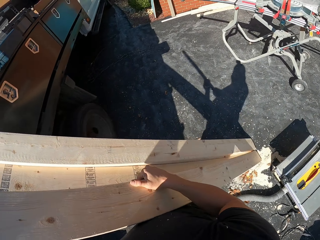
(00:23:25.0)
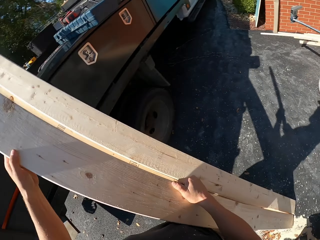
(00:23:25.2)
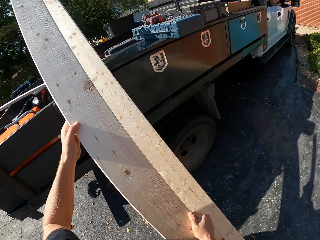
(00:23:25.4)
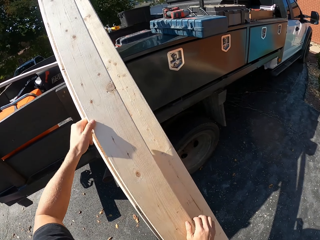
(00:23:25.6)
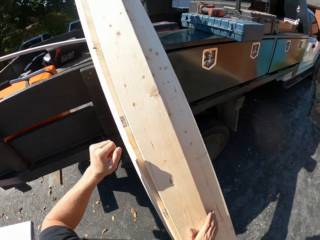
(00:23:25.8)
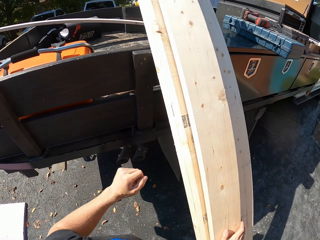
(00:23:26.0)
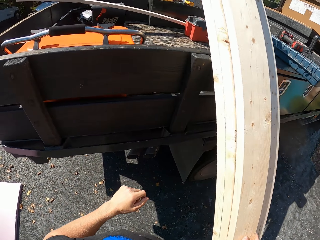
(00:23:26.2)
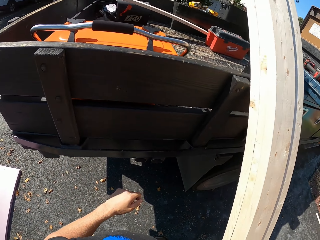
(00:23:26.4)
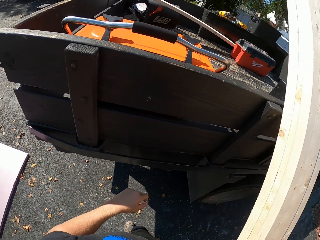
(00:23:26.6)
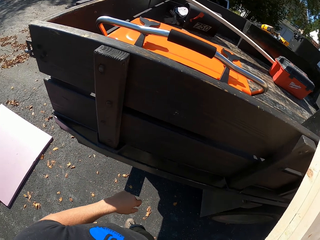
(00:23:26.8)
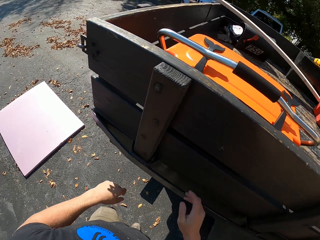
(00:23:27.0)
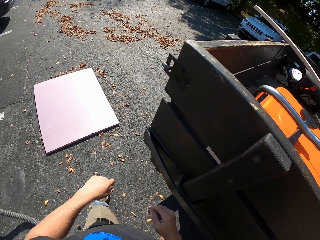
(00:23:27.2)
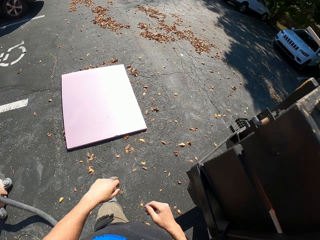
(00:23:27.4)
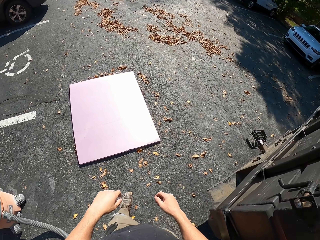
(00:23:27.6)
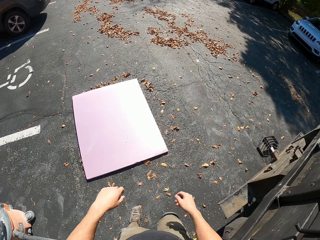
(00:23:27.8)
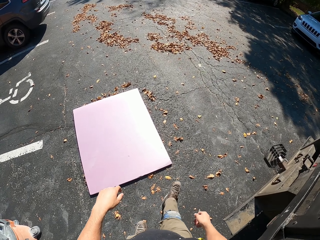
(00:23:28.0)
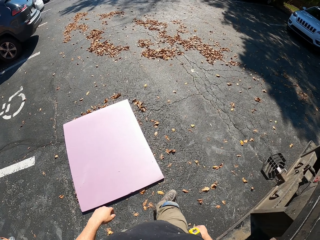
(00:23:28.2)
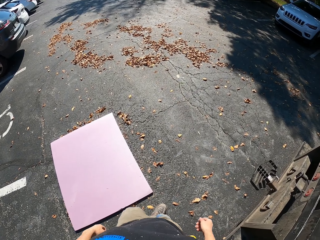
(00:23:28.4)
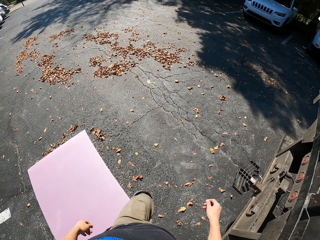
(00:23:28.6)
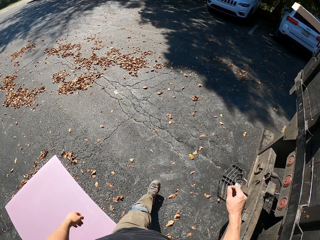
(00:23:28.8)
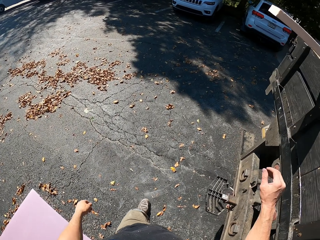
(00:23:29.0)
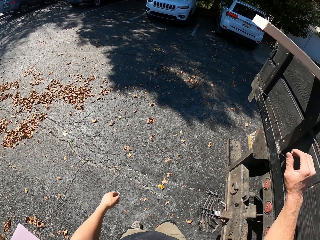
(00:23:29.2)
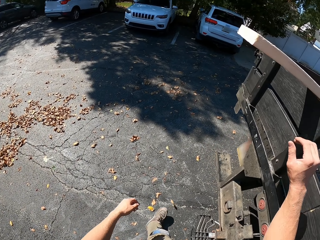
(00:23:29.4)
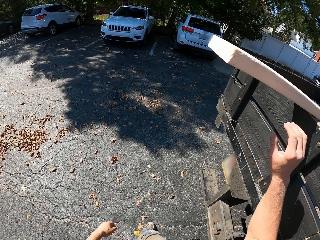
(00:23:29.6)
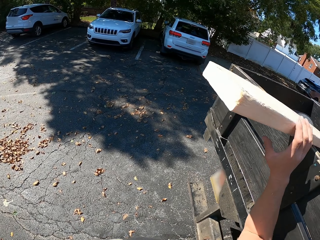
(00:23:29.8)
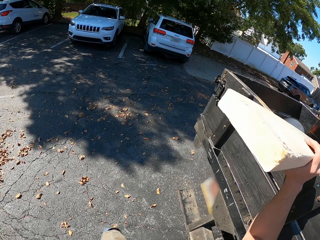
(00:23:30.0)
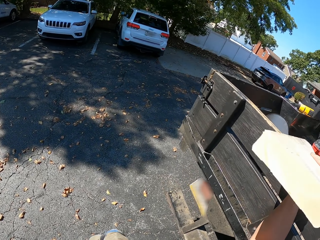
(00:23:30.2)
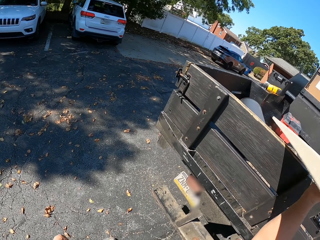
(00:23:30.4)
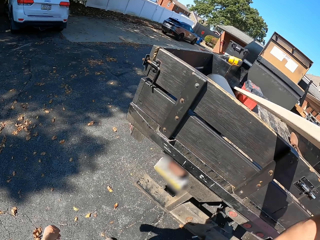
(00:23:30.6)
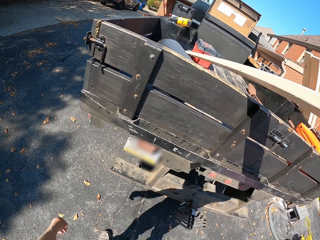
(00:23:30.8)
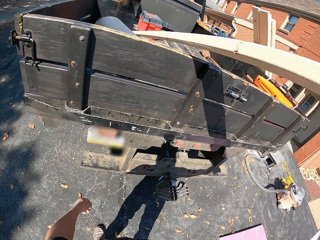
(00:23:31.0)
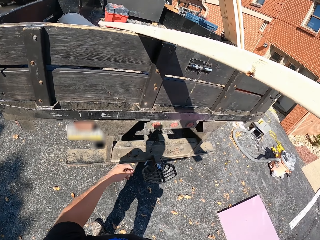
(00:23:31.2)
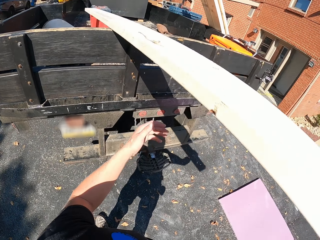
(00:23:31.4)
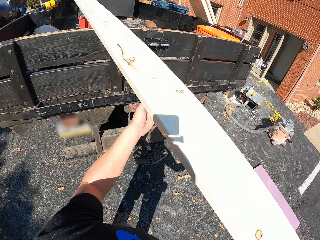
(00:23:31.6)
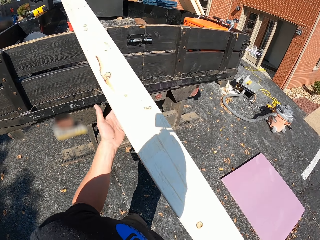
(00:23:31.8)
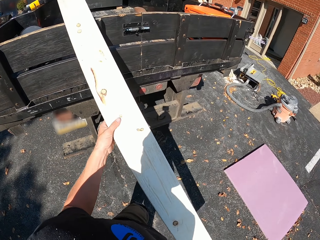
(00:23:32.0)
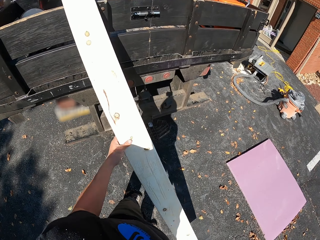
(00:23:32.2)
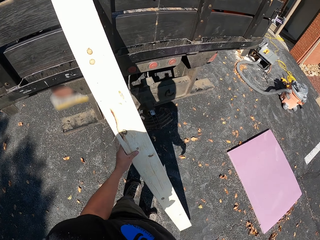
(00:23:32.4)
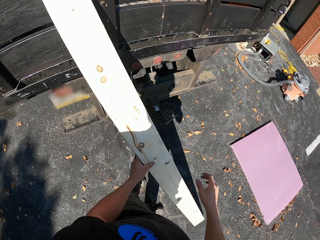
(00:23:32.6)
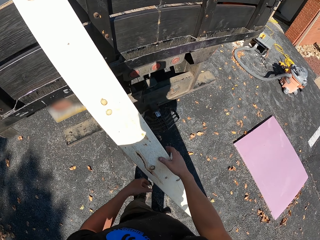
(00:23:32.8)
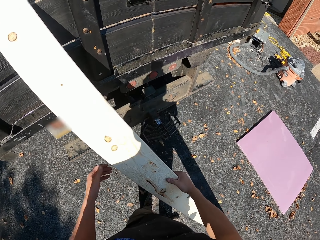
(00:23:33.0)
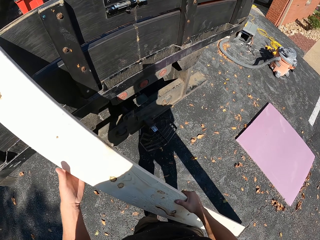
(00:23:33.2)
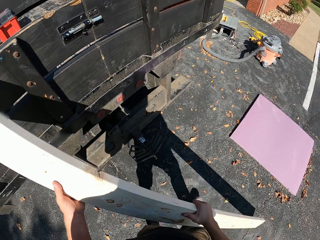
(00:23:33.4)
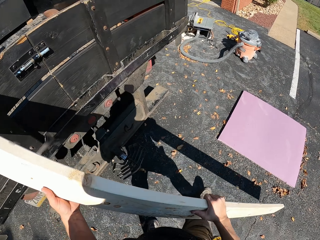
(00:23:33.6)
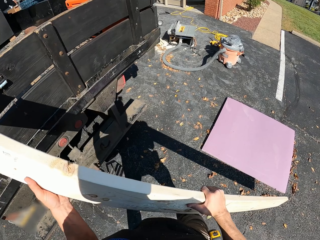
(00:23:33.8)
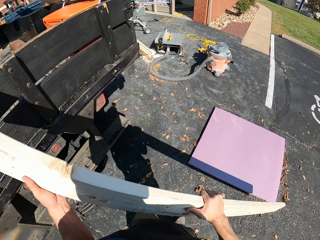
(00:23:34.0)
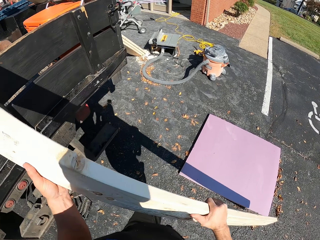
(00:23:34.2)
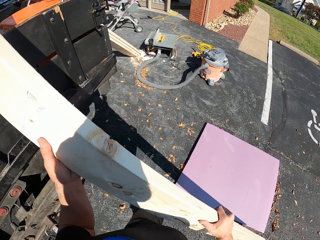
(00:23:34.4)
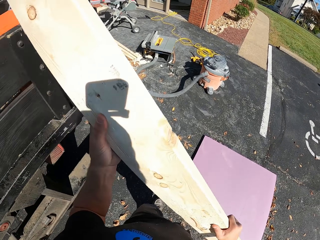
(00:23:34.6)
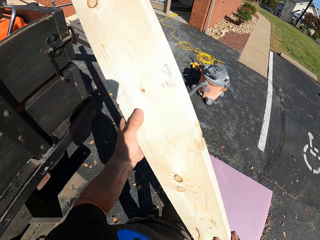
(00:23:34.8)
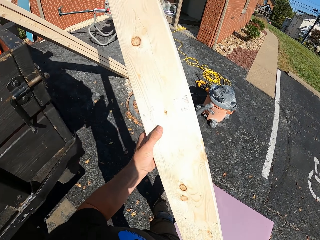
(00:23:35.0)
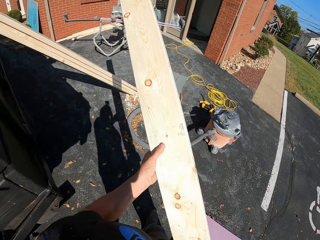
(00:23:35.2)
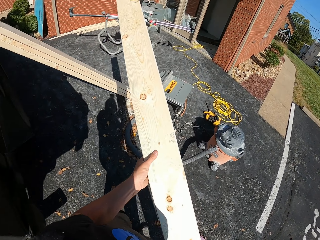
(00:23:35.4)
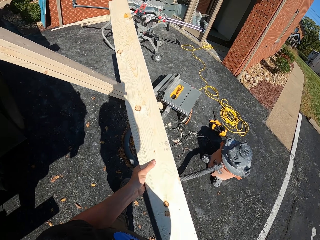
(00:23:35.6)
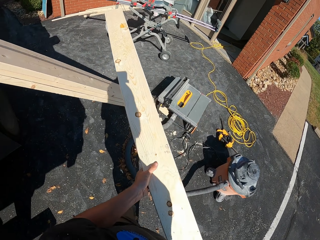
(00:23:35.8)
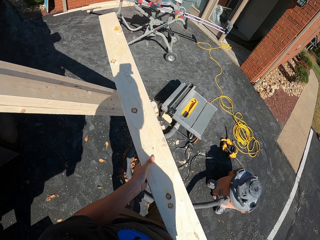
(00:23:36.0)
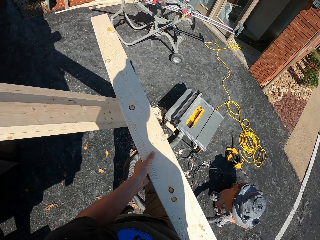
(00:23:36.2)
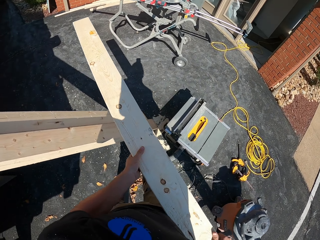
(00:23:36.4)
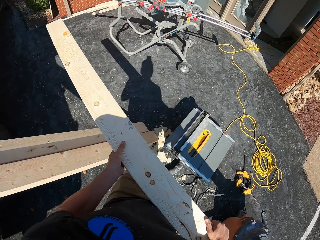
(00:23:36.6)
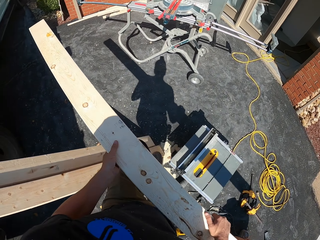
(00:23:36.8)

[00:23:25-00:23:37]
The camera wearer leans the timber or wood on the truck. They look around, turn around, and walk around. They walk to the truck. They pull the timber from the truck. They walk around and carry the timber.

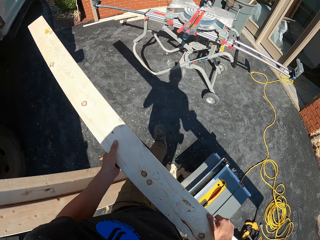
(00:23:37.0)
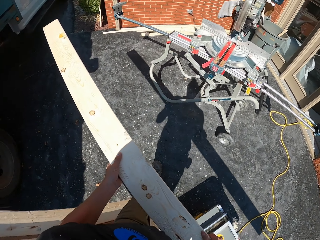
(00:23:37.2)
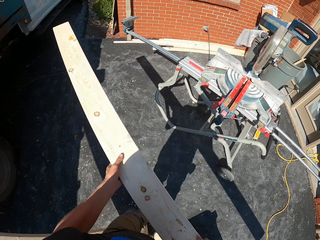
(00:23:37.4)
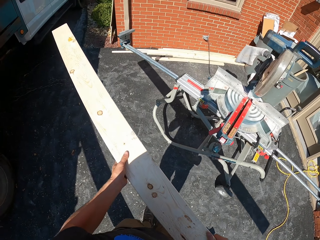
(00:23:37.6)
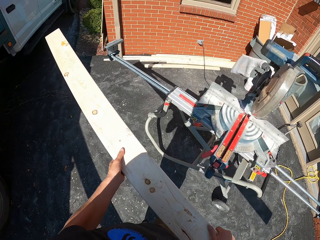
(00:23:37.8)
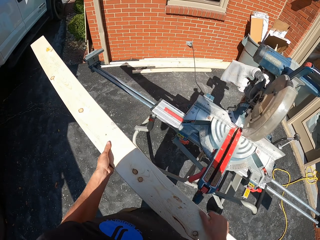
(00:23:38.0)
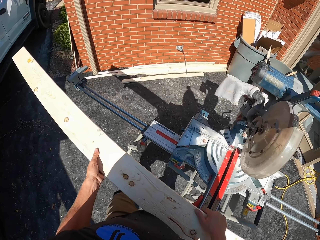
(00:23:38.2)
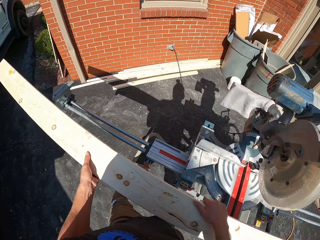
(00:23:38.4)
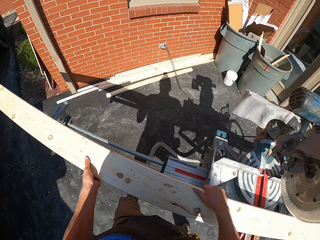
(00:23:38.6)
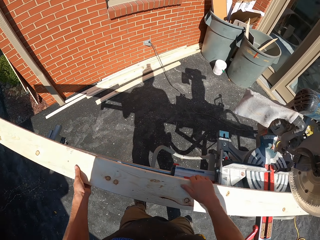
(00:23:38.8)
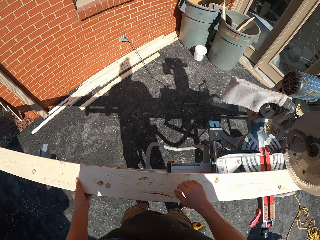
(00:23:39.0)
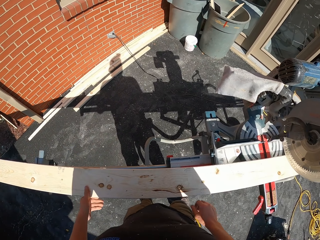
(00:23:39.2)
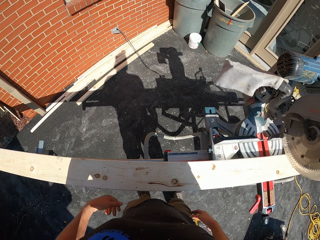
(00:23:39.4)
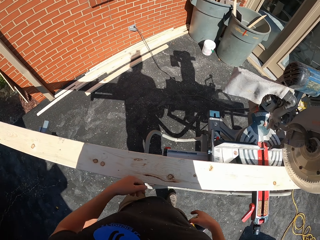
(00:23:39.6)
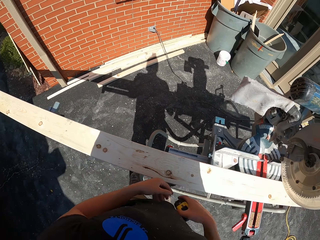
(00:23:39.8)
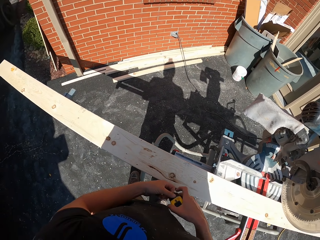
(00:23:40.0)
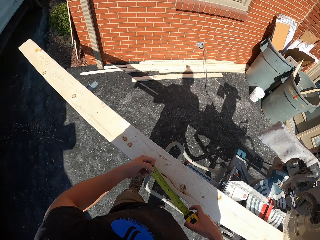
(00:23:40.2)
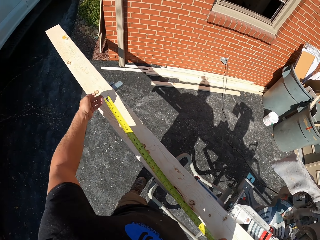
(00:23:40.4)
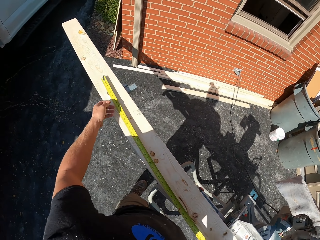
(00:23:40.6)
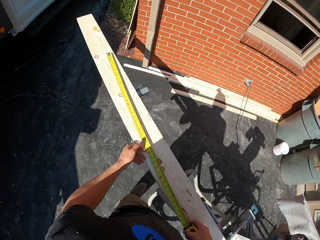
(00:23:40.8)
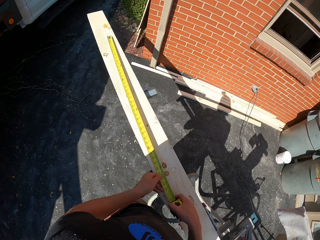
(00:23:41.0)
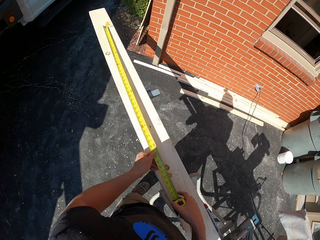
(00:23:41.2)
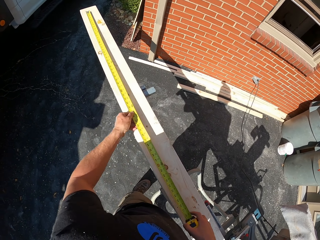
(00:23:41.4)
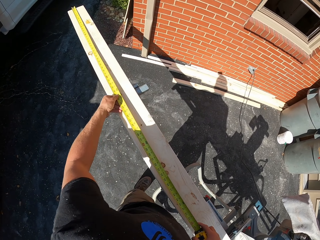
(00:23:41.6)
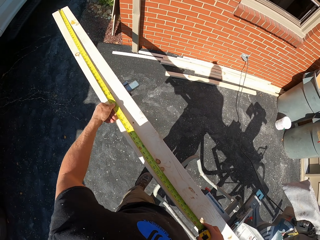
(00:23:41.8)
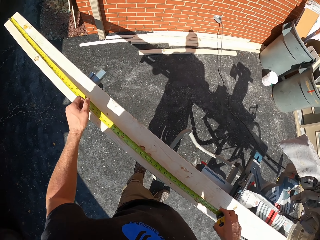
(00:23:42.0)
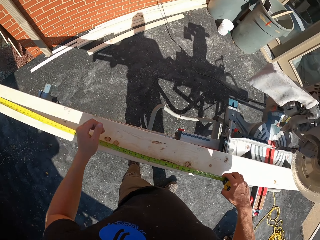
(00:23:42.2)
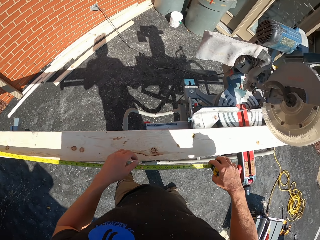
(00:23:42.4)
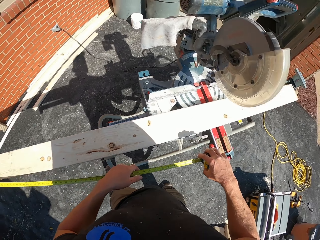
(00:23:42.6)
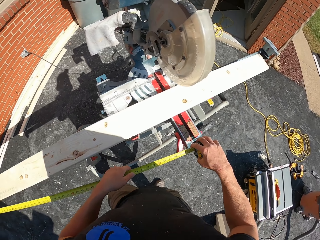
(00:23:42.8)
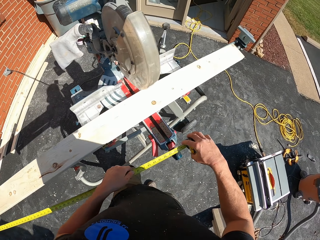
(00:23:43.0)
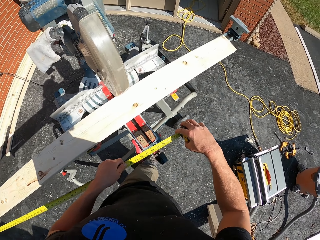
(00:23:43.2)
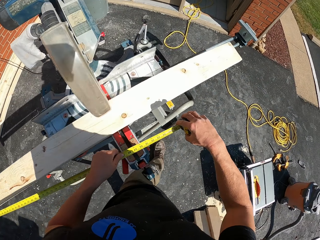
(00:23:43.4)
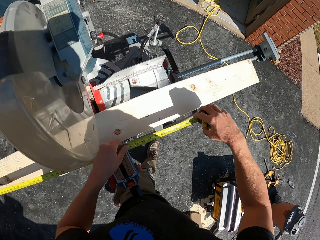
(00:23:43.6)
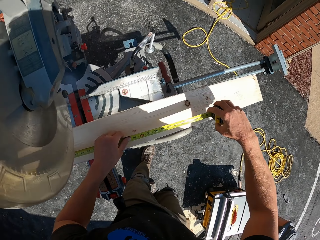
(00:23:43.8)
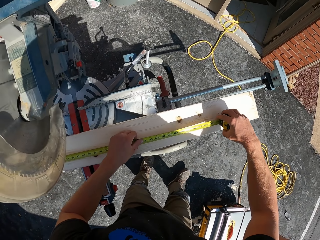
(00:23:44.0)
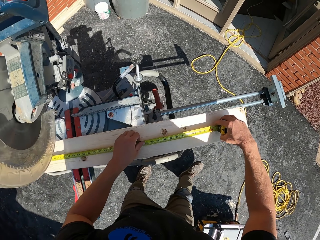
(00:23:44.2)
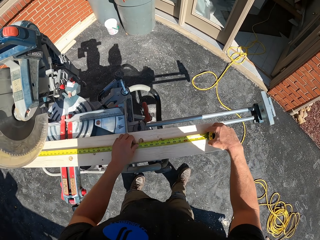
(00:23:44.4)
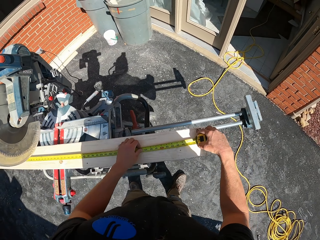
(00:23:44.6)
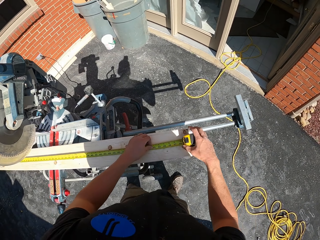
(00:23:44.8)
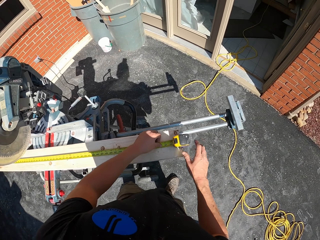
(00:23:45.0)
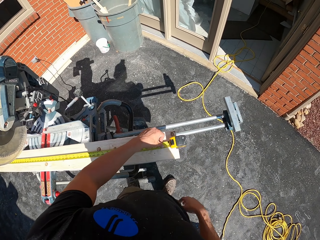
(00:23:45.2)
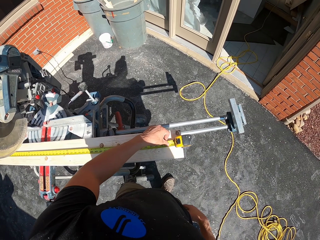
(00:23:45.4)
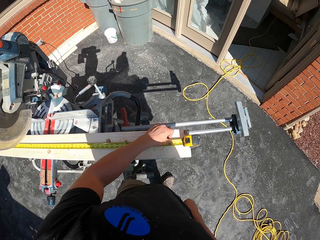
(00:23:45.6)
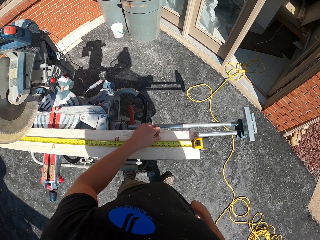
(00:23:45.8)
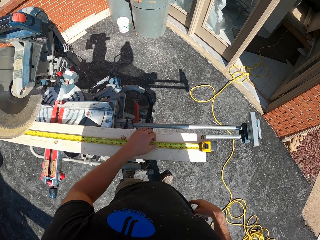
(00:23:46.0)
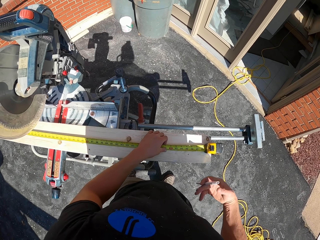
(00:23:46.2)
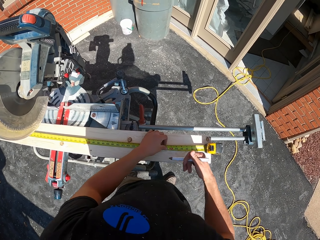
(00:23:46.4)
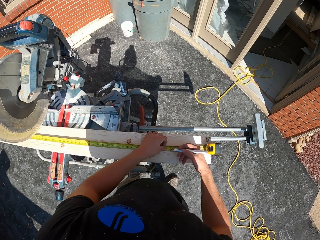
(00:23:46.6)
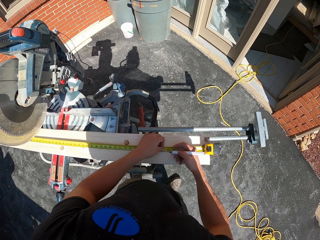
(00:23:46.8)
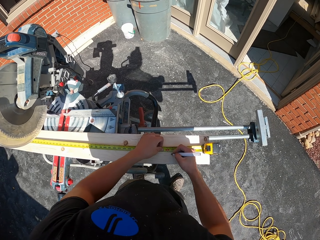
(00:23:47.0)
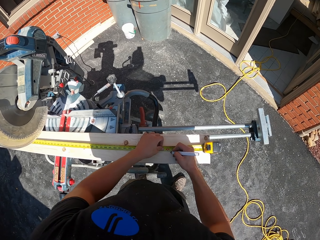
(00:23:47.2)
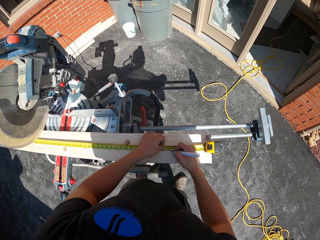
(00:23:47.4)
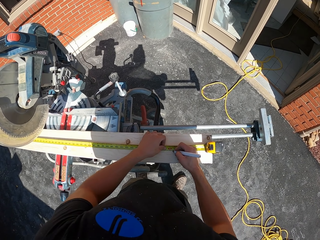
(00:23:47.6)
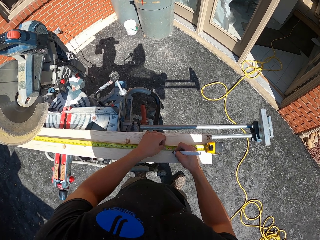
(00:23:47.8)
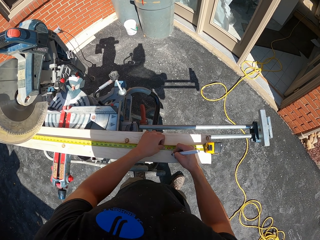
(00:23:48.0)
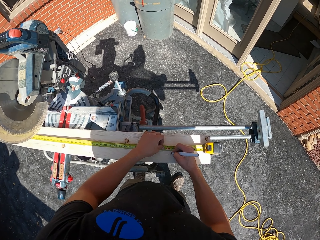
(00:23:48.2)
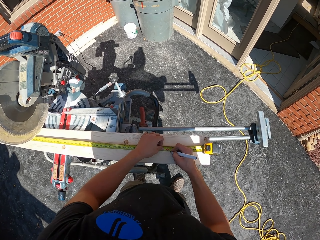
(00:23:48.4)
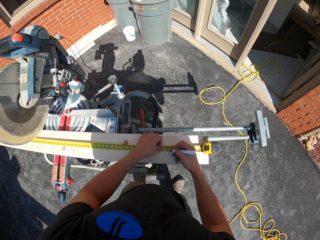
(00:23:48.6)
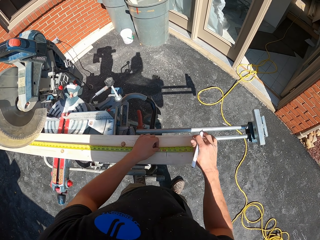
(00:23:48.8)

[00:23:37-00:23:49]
The camera wearer puts the wood or timber on the table wood cutter machine. They take a tape measure. They pull the tape measure. They put the tape measure on the timber. They measure the wood with the tape measure. They pick up a pencil or marker pen in the pocket. They mark the wood with the pencil.
